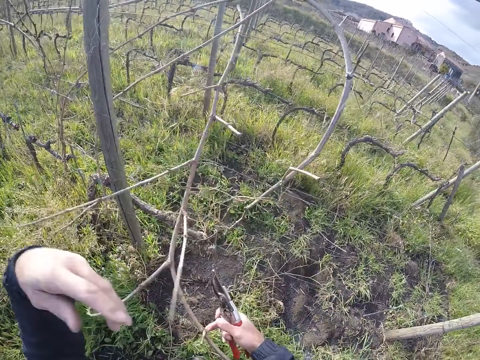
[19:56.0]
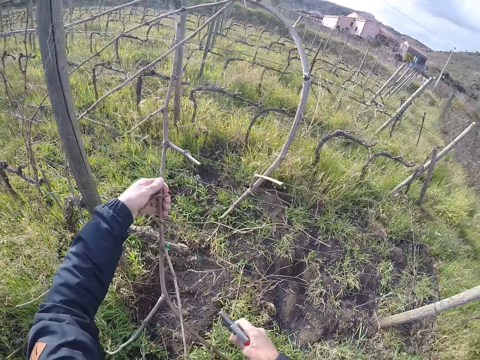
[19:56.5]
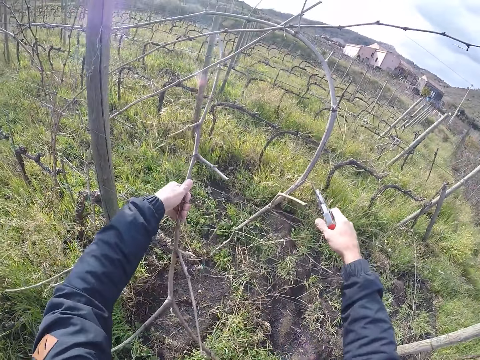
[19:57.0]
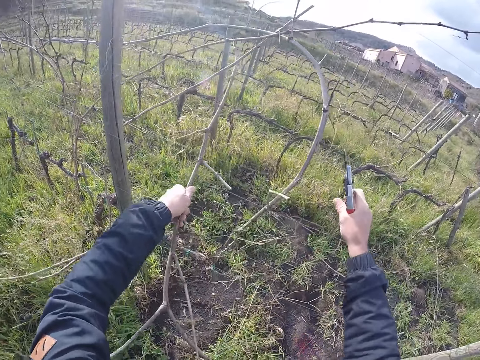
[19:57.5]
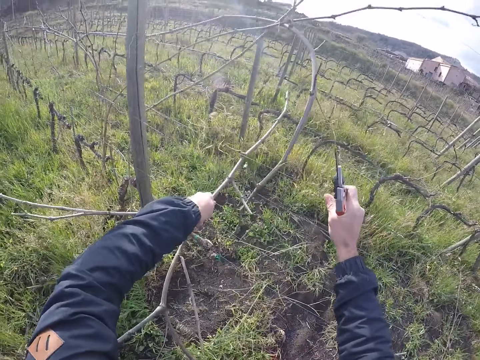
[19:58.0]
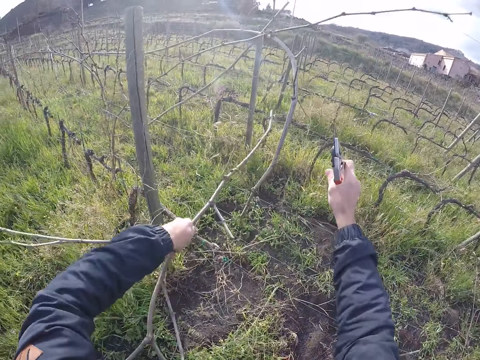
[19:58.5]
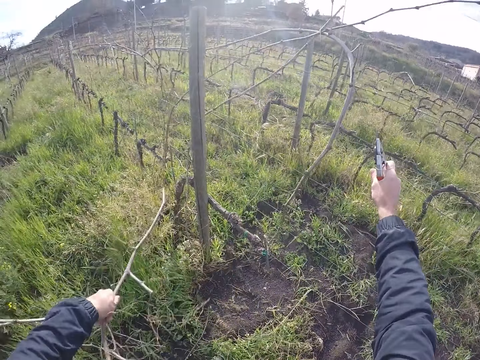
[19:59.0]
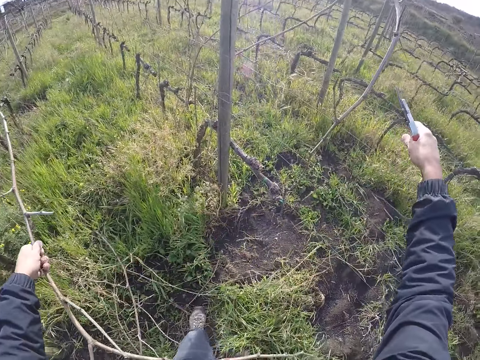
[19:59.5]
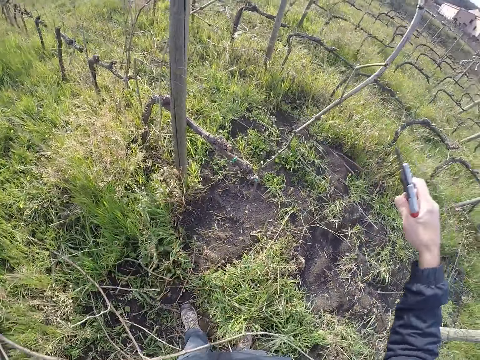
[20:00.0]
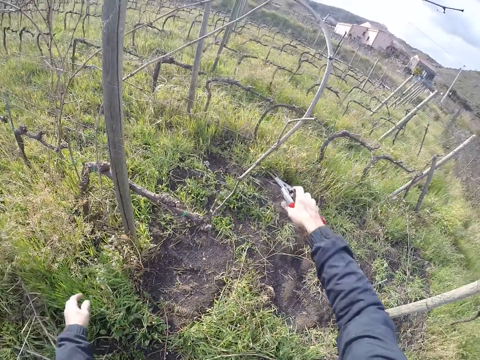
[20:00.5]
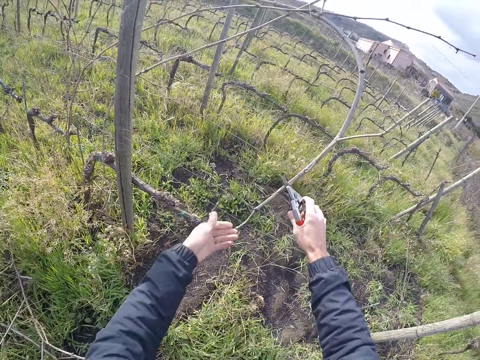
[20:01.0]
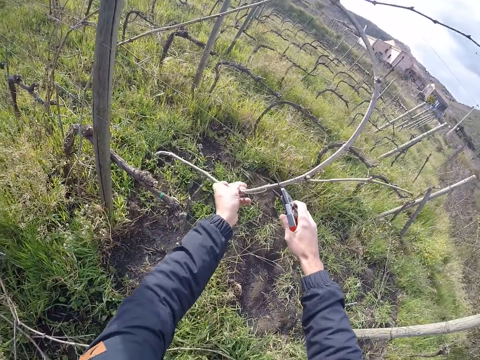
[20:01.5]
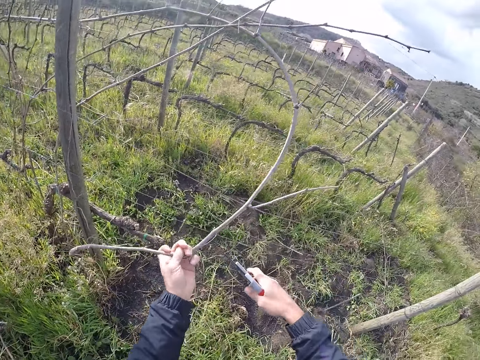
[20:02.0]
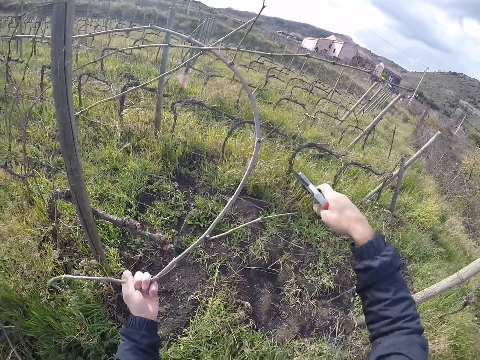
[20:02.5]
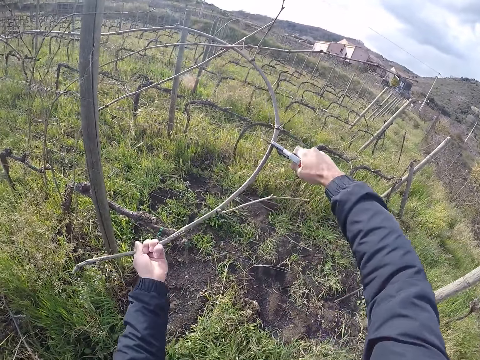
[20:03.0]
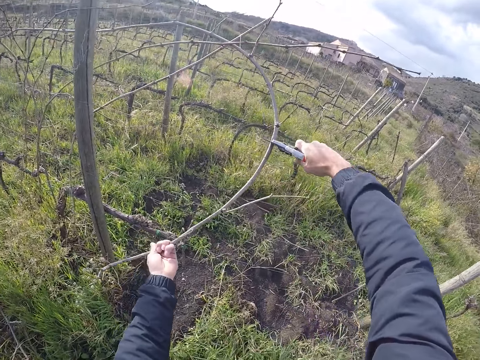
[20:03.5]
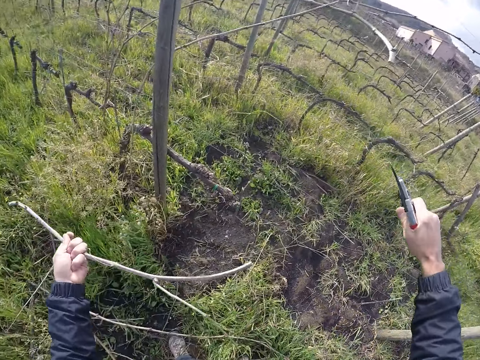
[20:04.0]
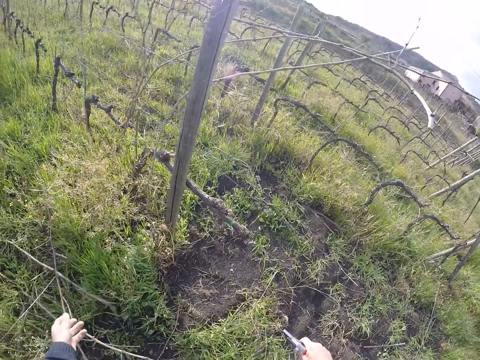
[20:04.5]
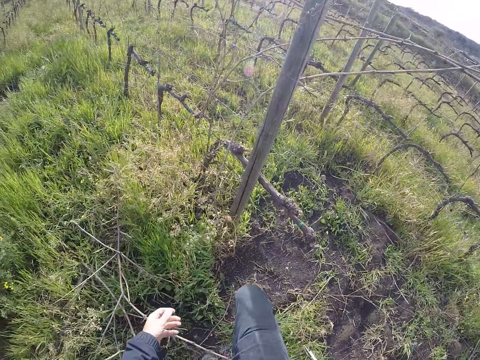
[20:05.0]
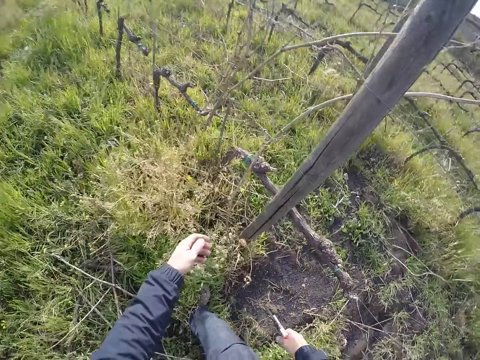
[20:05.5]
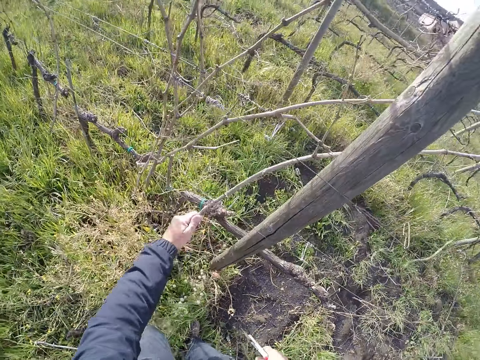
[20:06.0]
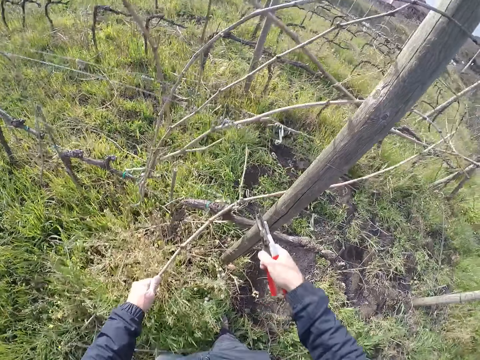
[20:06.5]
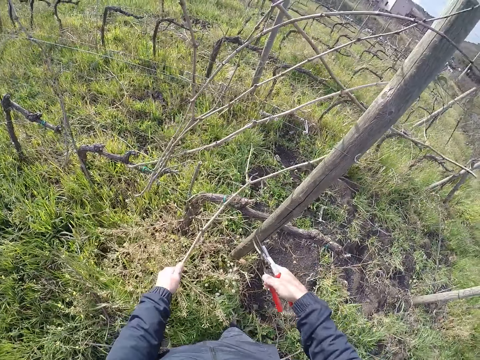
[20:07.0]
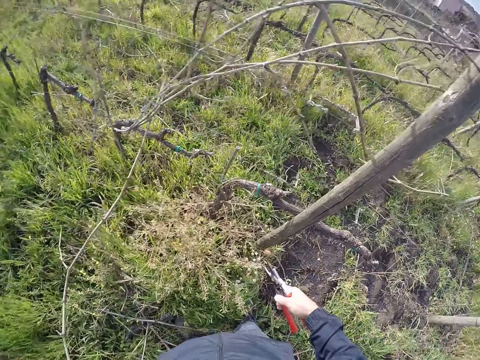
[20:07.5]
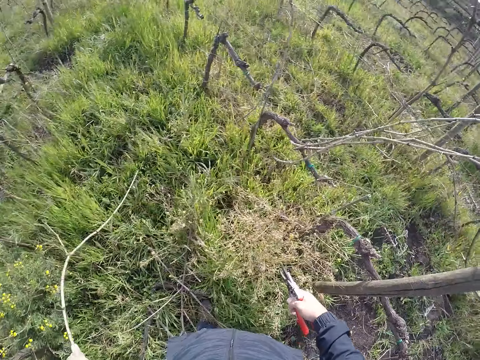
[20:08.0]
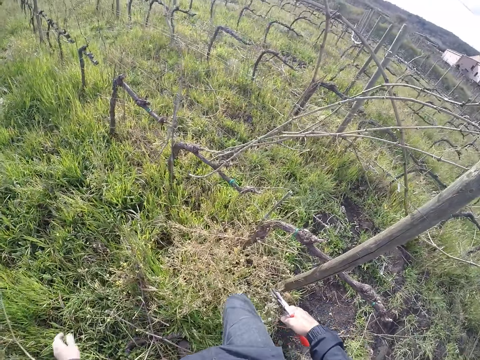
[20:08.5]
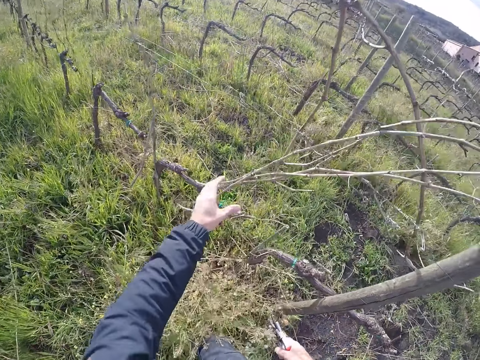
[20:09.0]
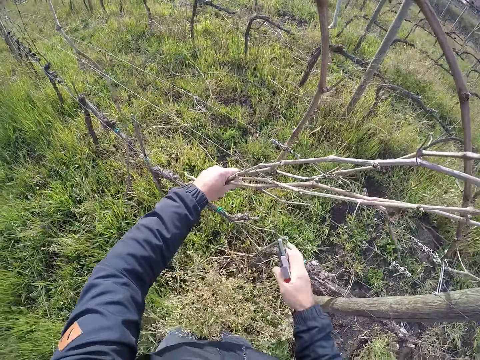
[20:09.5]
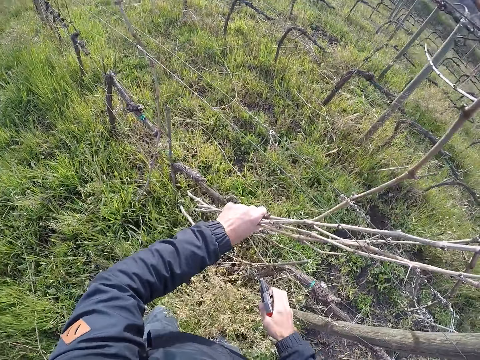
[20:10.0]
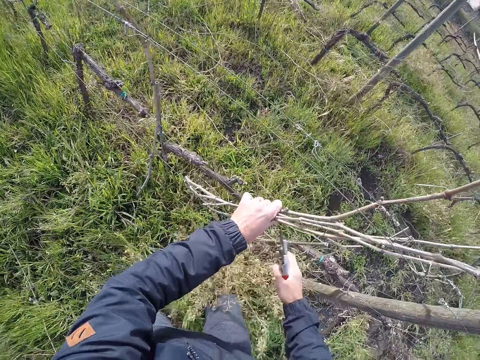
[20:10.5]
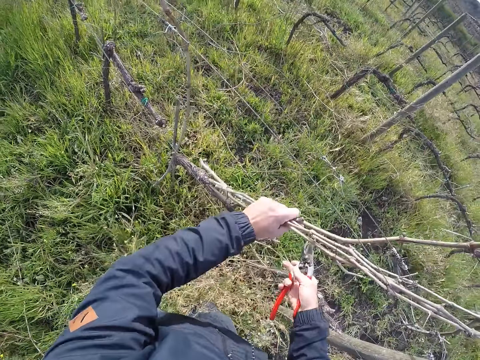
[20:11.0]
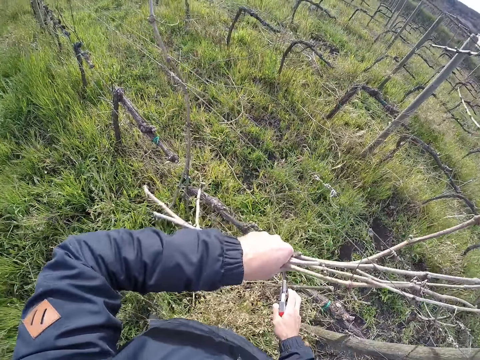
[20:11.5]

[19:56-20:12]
The camera wearer pulls the stick on the wire fence with his left hand. He adjusts a wire on the fence with his right hand. He throws away the stick in his left hand to the ground. He grabs a stick with the pliers in his right hand. He pulls the sticks. He holds the stick with his left hand. He cuts the stick with the pliers in his right hand. He throws away the stick in his left hand to the ground. He steps forward. He pulls a stick on the wire fence with his left hand. He throws away the stick in his left hand to the ground. He pulls sticks on the wire fence with his left hand.

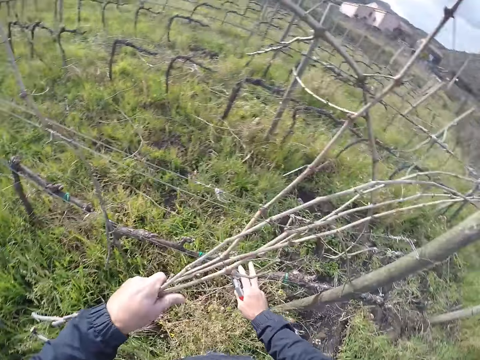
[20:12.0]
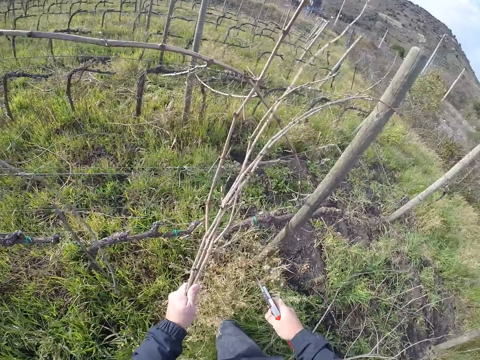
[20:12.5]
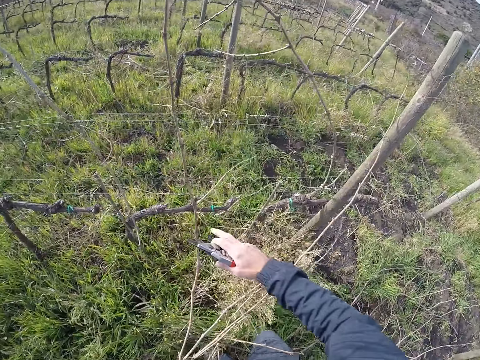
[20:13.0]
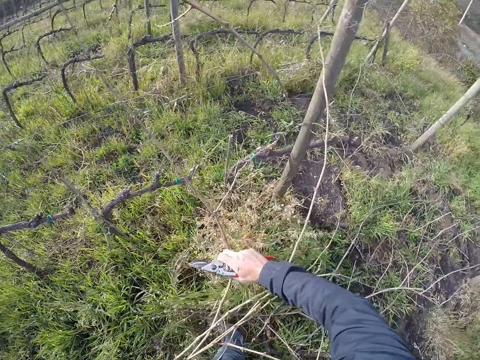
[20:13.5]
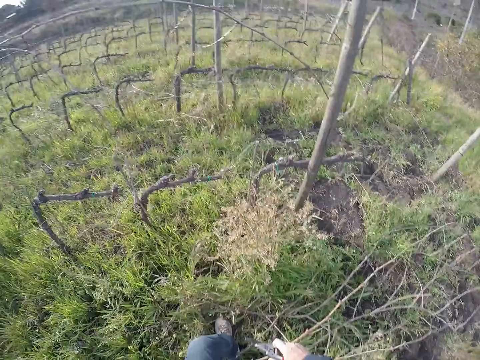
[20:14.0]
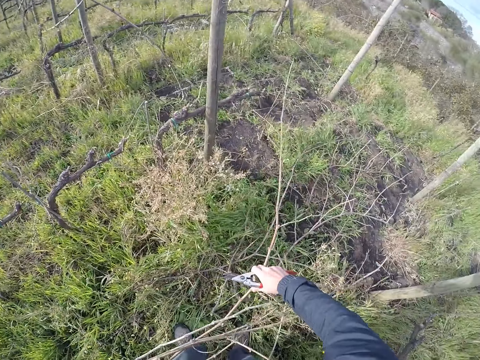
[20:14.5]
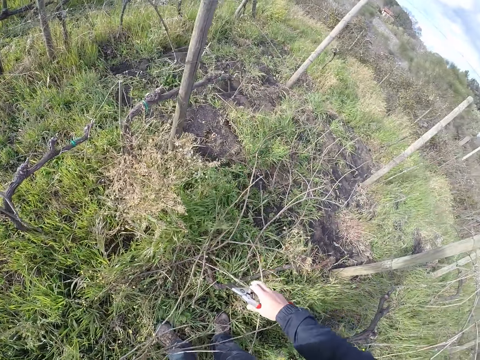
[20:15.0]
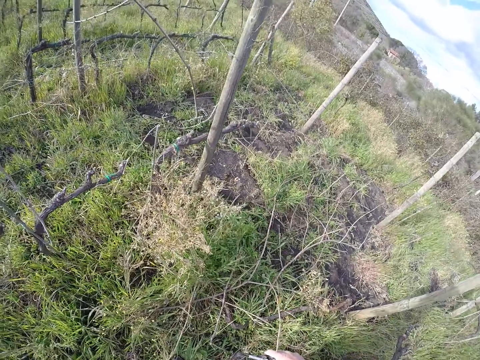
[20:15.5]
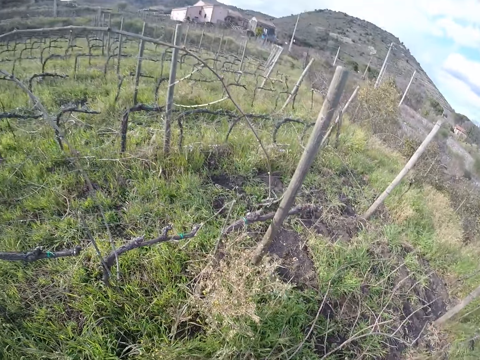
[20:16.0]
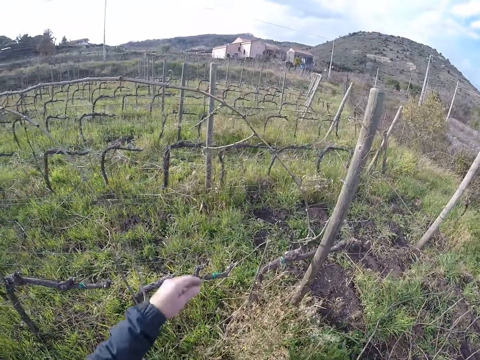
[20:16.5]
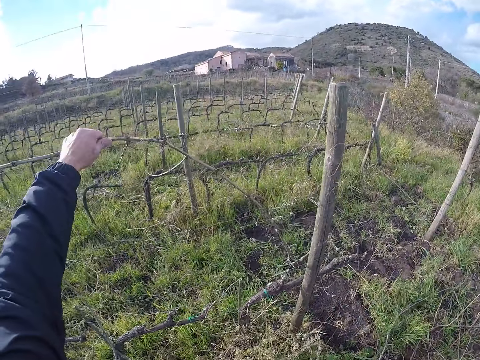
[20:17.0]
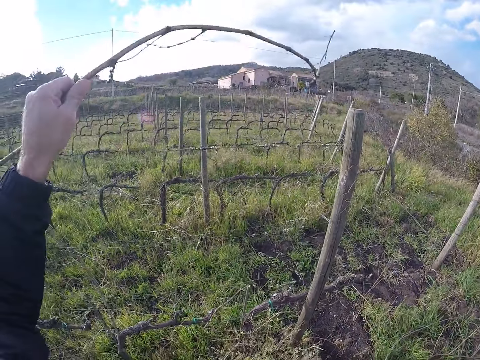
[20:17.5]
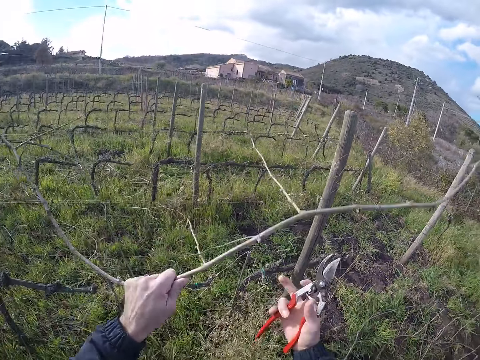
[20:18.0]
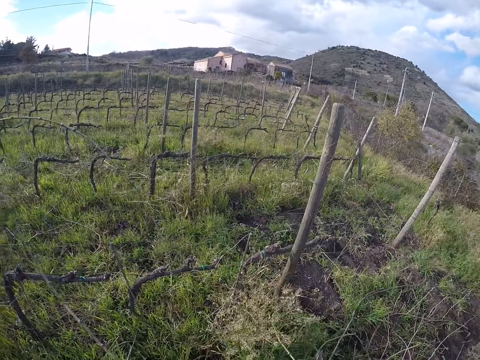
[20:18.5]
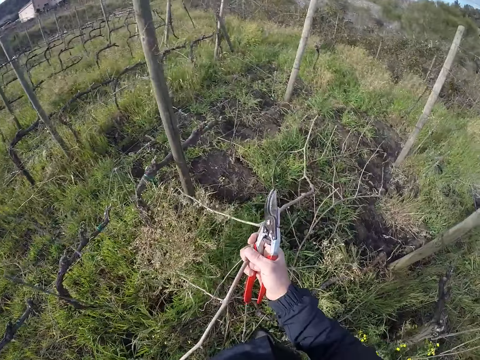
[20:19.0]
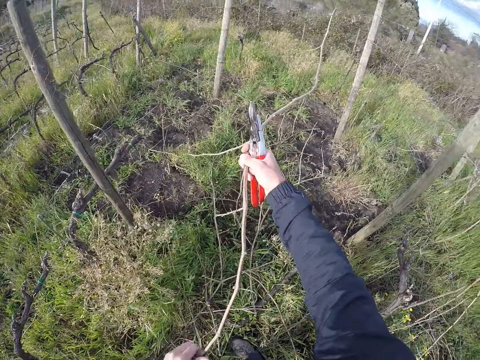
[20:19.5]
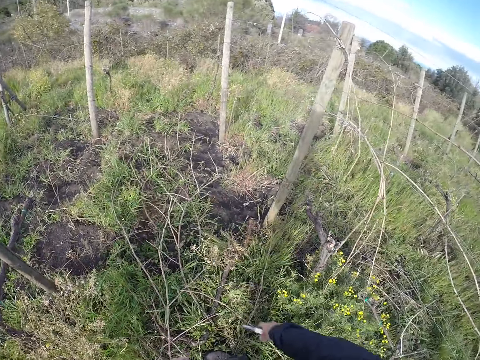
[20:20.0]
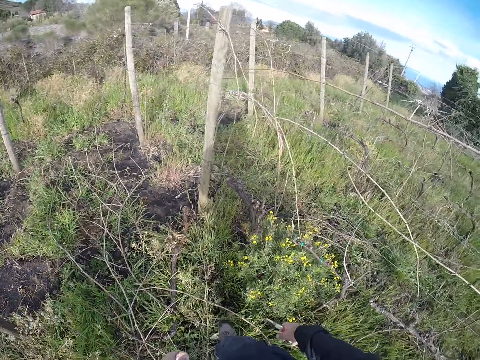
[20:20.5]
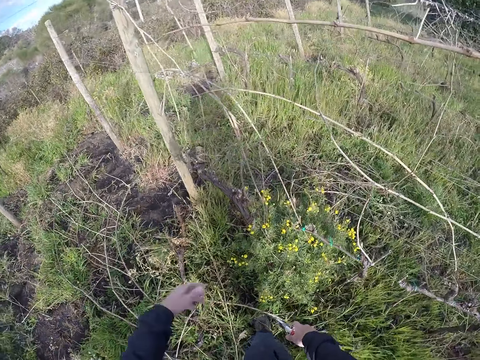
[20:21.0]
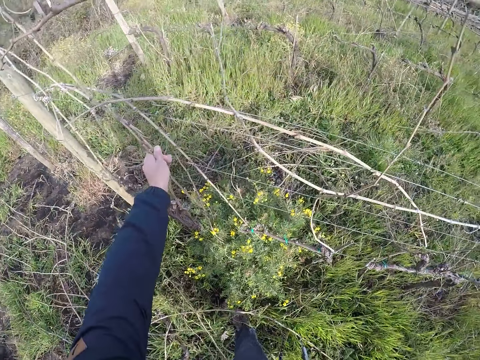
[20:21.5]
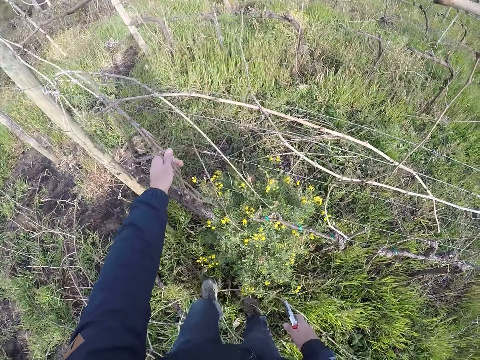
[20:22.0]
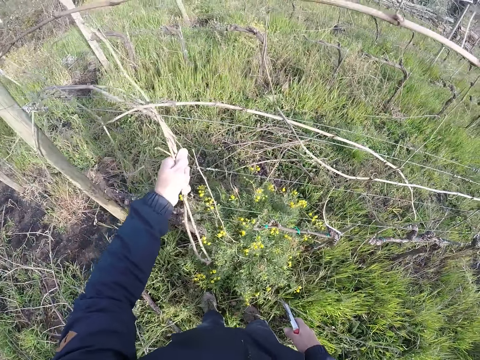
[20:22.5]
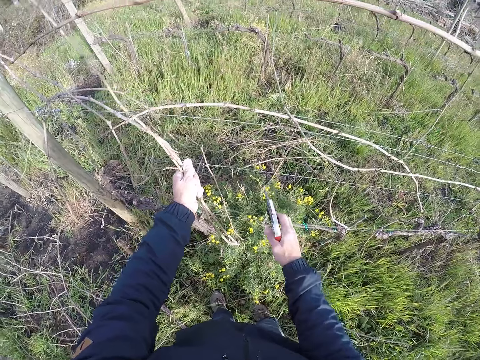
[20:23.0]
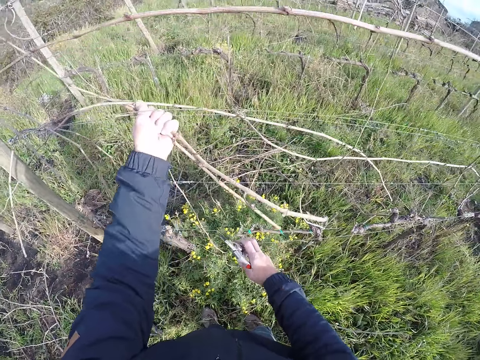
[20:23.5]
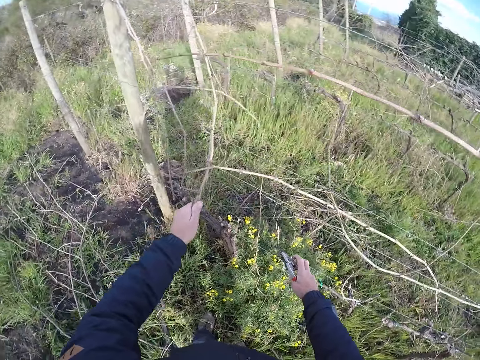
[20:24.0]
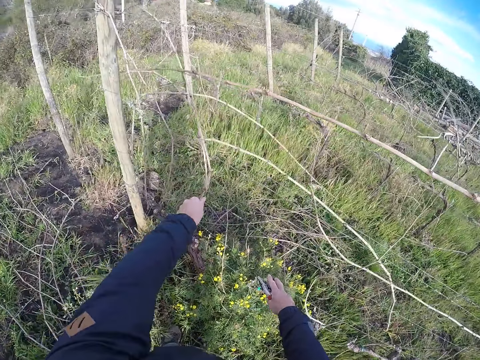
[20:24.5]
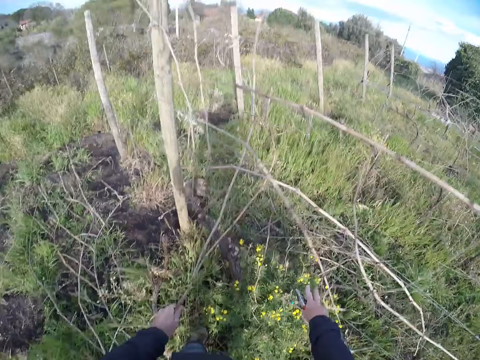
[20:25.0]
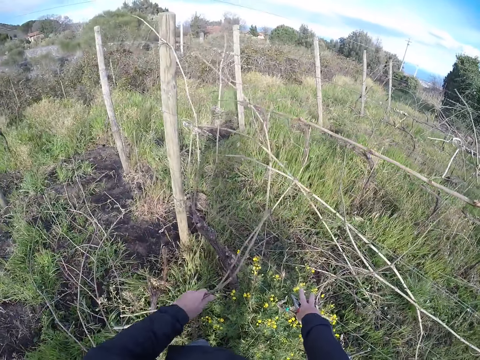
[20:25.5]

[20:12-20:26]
The camera wearer pulls the sticks on the wire fence with his hands. He holds the sticks with both hands. He puts the sticks on the ground. He pulls a stick on the wire fence with his left hand. He holds the stick on the fence. He pulls the stick on the wire fence with his hands. He holds the sticks with both hands. He throws away the stick in his two hands to the ground. He pulls sticks on the wire fence with his left hand. He holds the sticks on the fence. He adjusts the wire on the fence with his right hand. He holds the barbed wire with his right hand. He removes the sticks from the fence.
